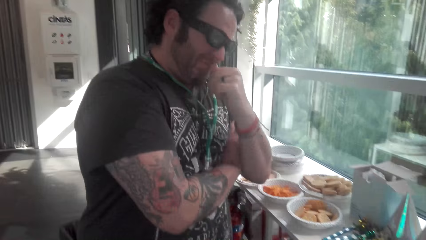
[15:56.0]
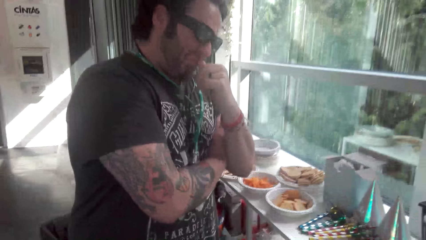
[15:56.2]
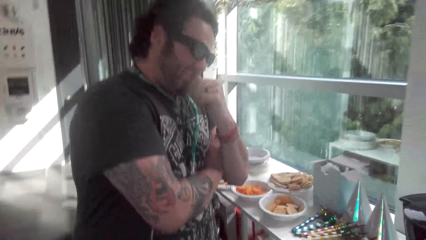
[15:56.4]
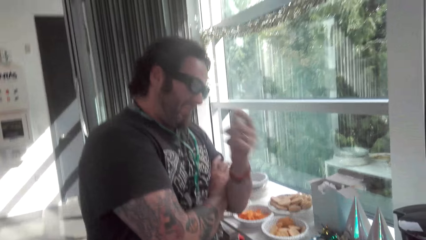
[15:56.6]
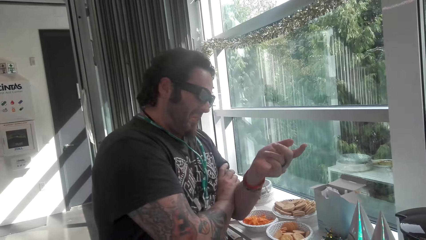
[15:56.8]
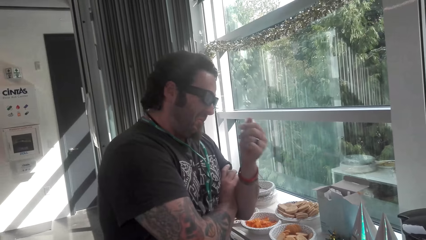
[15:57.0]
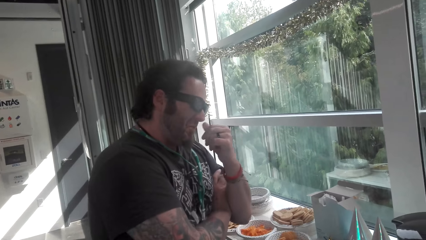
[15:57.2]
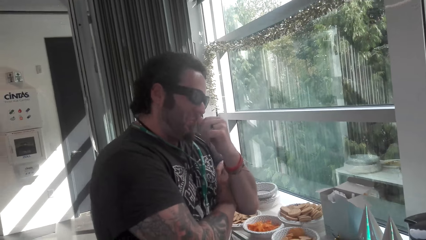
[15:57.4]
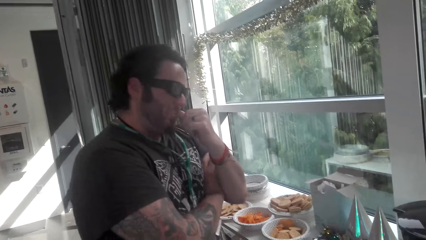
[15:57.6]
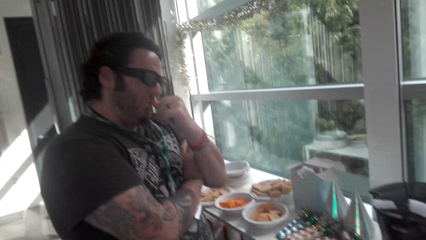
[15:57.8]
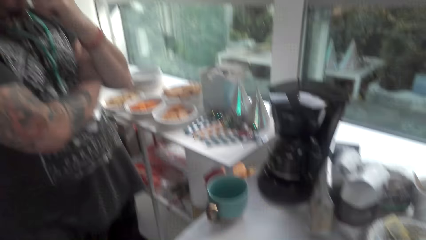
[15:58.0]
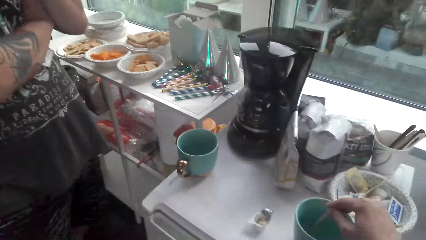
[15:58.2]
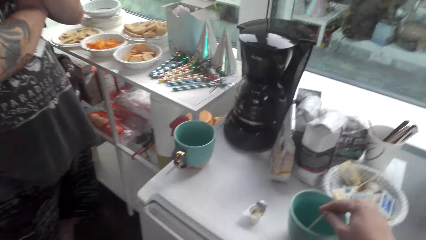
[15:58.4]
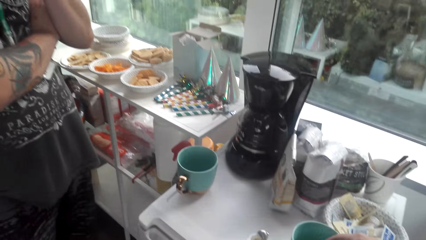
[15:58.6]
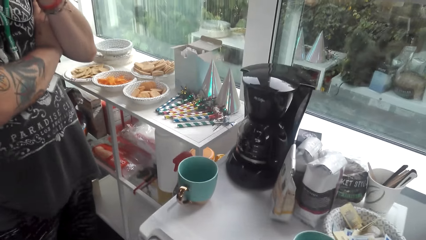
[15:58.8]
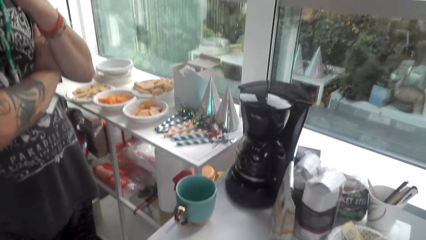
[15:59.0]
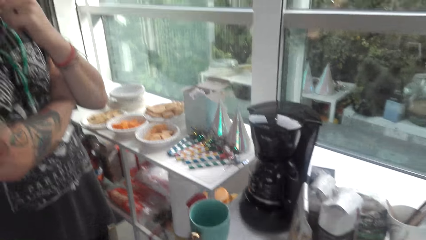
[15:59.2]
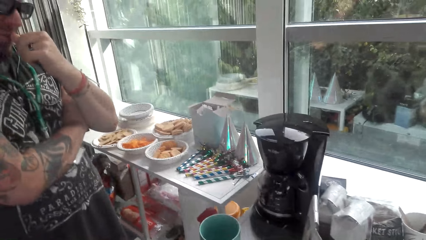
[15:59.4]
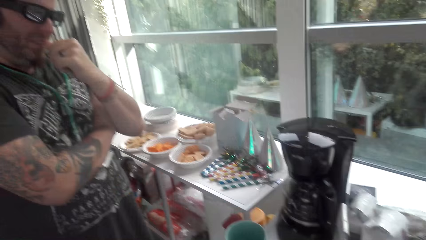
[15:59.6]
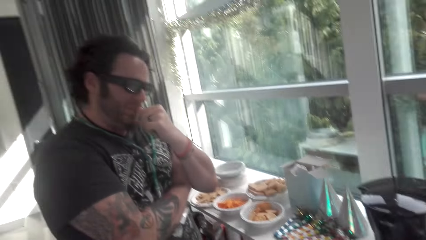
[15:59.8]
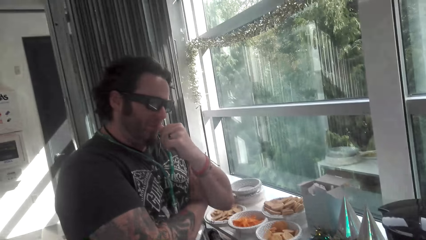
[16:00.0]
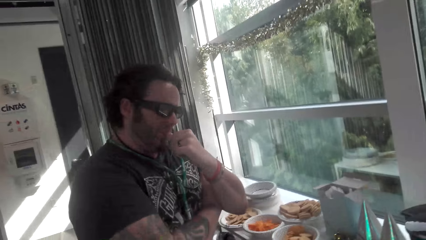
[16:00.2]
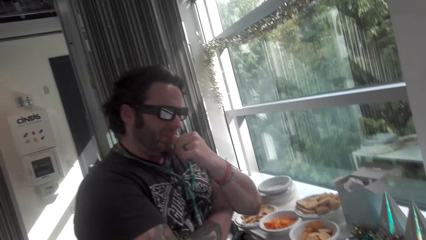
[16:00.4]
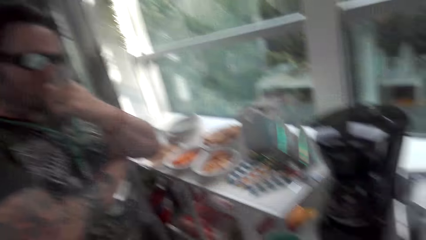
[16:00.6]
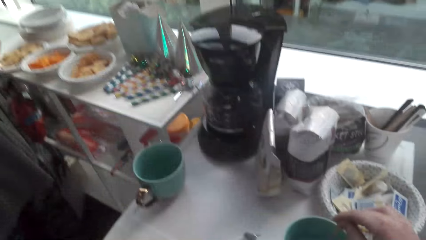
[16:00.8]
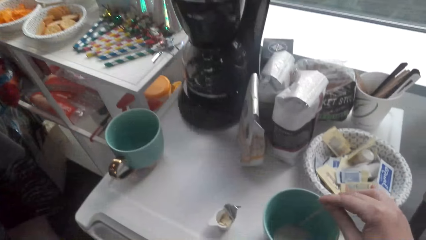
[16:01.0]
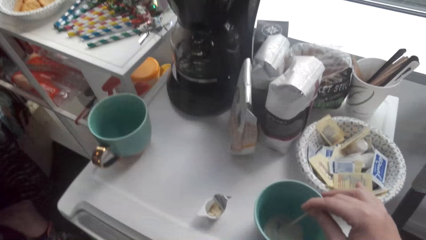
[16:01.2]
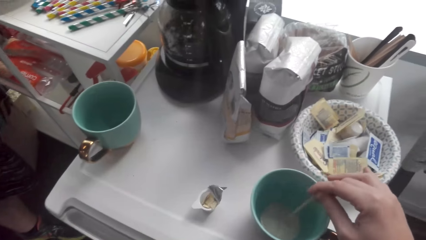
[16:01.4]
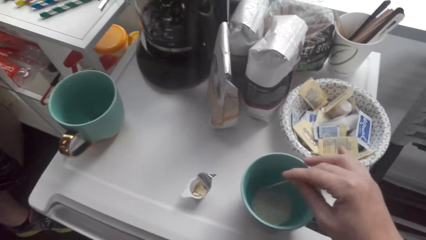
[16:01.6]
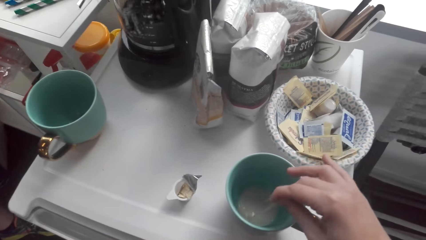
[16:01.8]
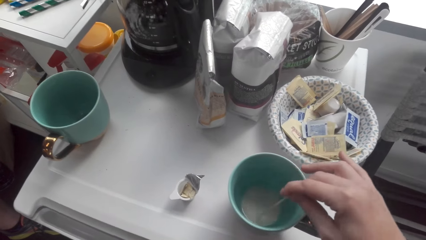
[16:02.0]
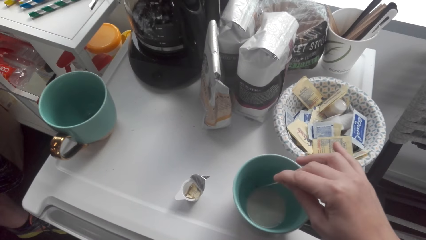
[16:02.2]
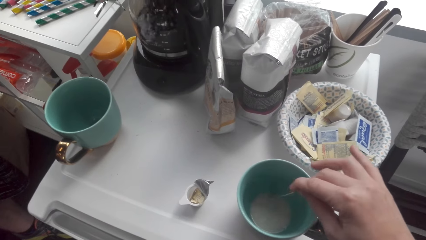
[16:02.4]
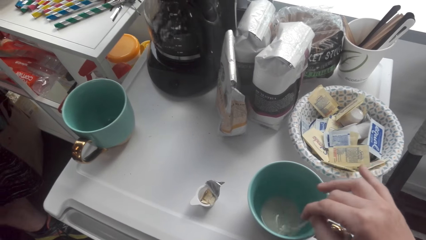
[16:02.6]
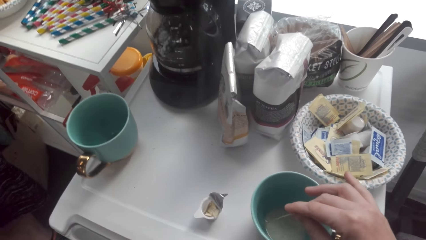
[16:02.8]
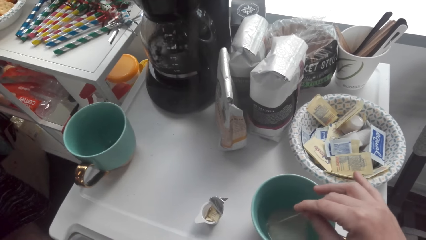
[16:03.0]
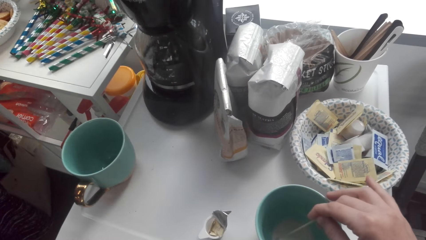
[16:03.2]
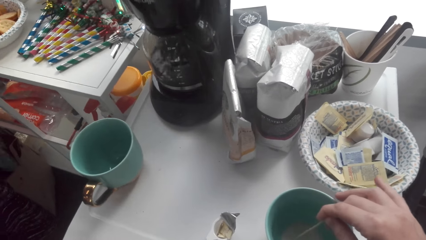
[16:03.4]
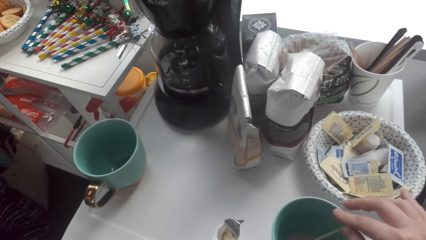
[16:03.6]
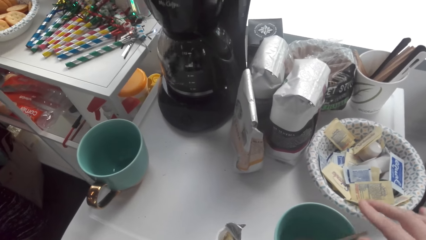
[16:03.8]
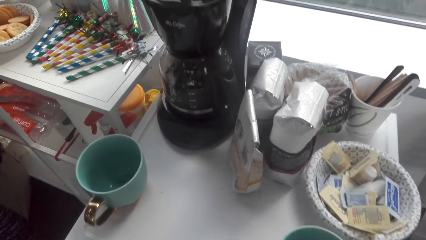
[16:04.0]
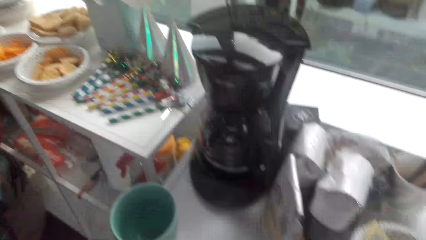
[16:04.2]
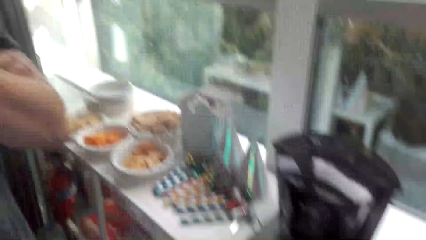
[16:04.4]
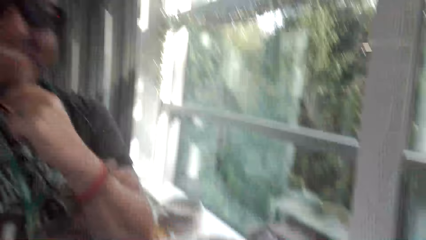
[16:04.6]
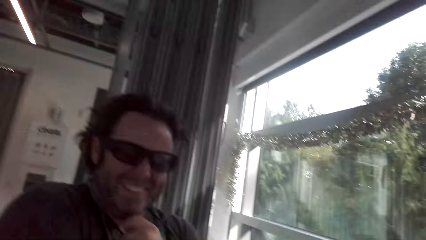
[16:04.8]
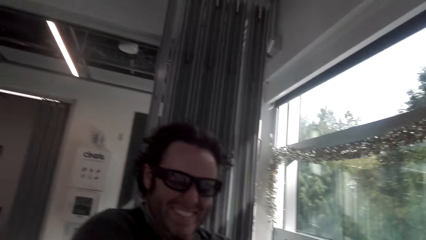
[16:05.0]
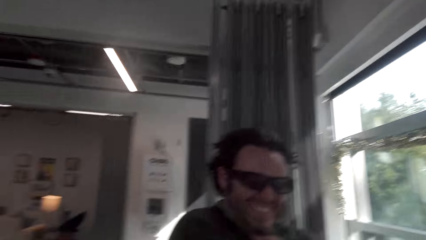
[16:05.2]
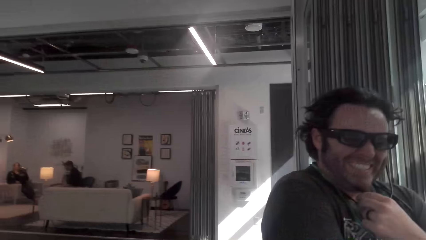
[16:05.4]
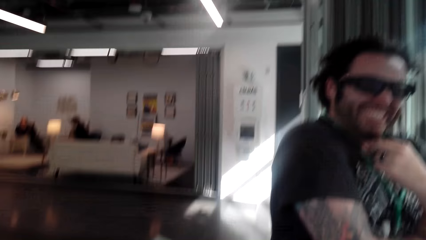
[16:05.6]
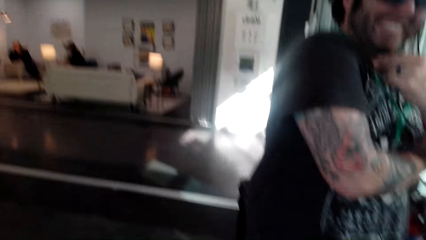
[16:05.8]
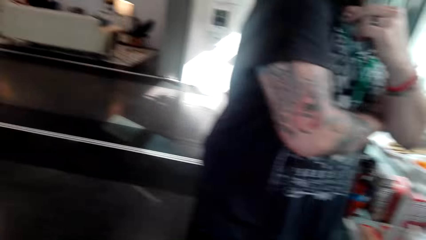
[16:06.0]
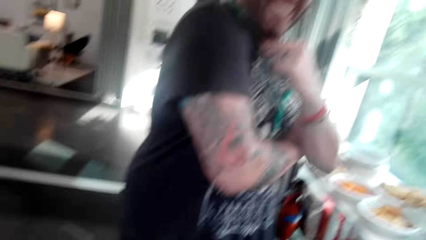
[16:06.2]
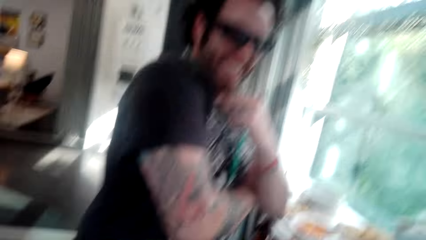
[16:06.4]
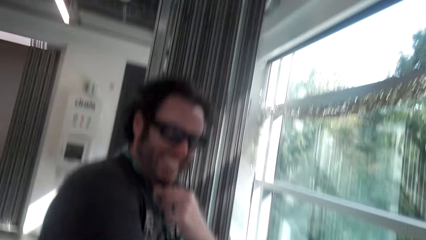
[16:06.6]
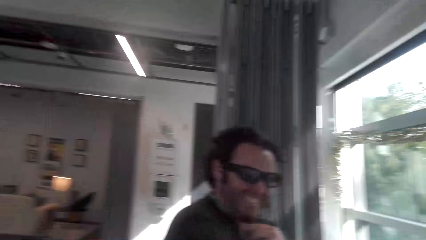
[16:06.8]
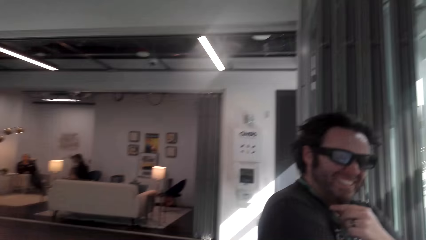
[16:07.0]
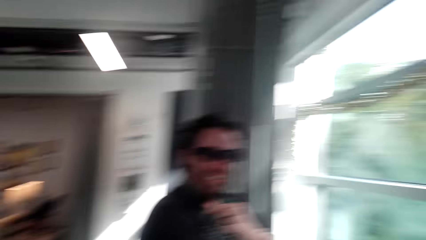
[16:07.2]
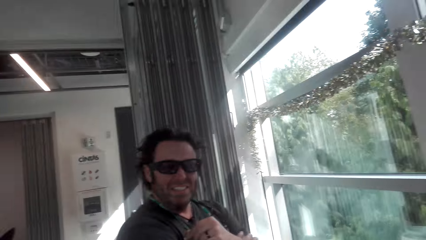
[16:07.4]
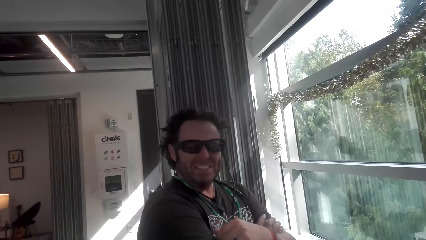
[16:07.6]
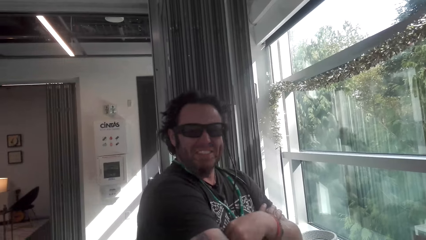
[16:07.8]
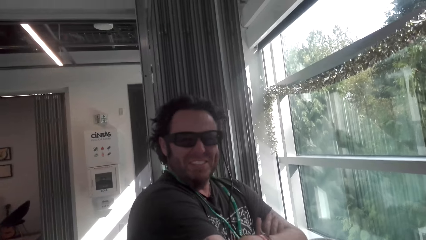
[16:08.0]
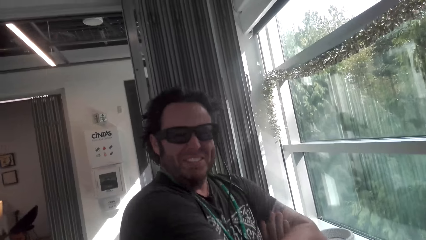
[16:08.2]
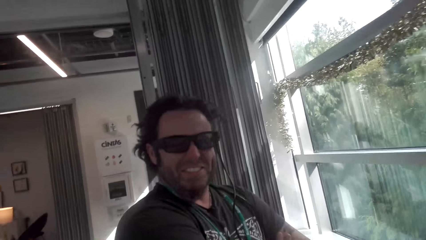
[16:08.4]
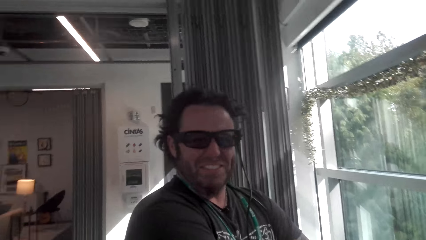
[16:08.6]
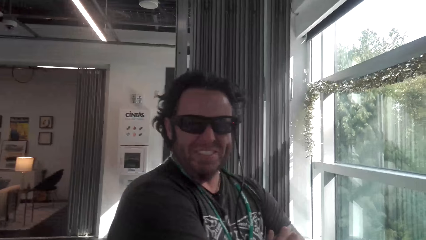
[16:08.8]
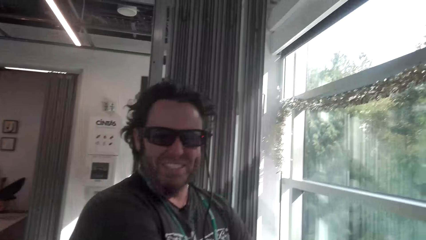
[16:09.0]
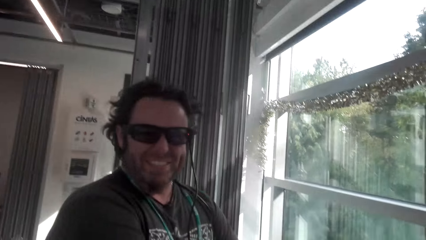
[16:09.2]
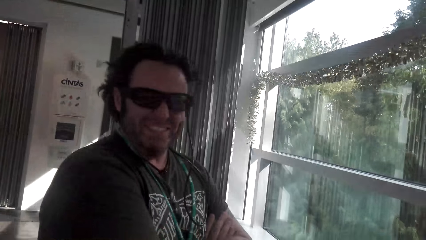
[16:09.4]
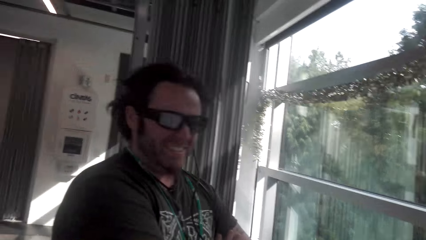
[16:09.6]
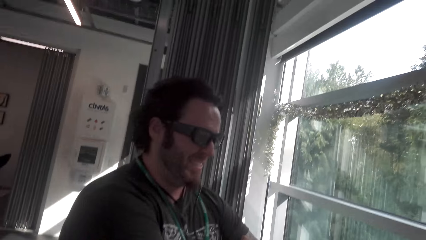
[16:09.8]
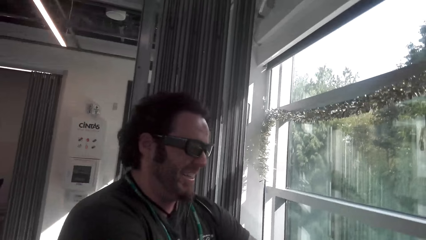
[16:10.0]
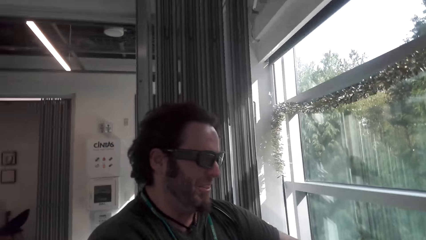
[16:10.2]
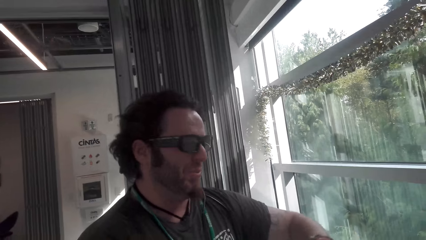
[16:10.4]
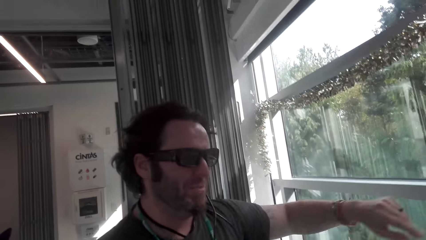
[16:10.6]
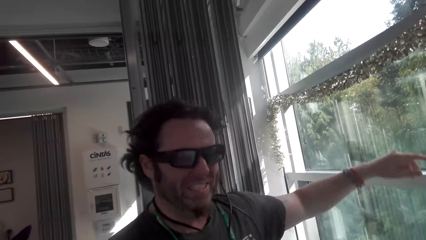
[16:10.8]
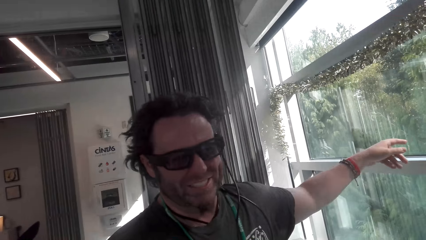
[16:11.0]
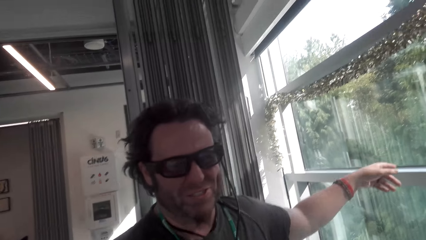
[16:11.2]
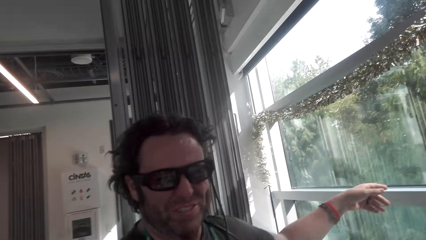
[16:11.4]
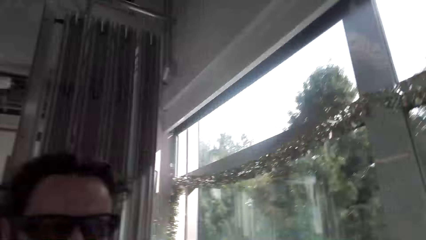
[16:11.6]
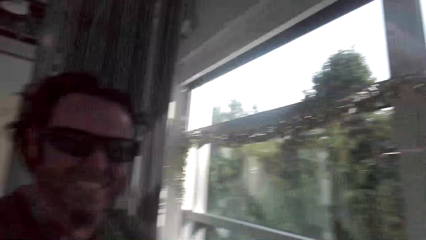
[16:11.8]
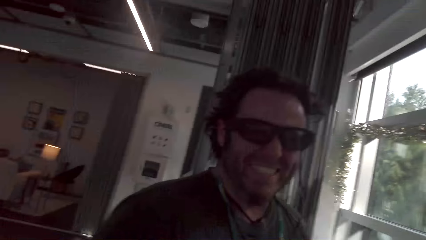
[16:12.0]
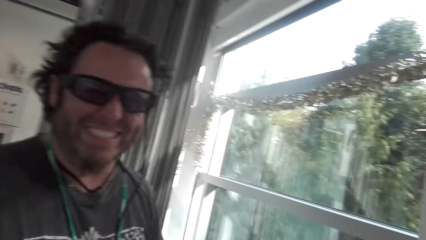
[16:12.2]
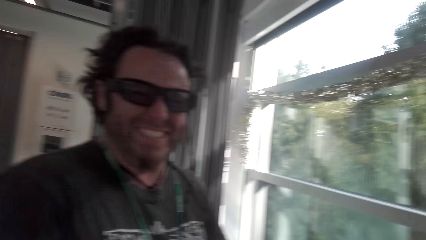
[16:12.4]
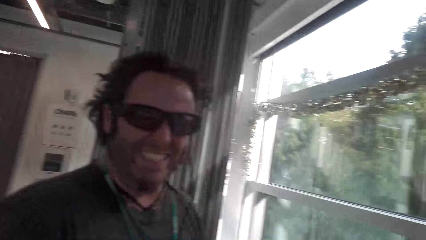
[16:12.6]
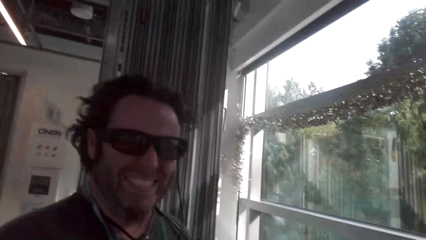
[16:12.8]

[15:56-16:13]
A man moves the hand. The man converses with the camera wearer. The camera wearer stirs tea. The man converses with the camera wearer. The camera wearer stirs the milk. The man converses with the camera wearer. The camera wearer looks around the house. They converse with the man. The man converses with the camera wearer. The man moves his hand.
